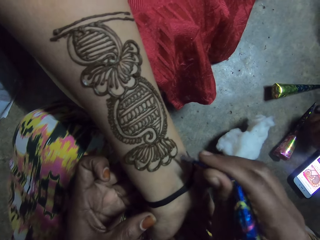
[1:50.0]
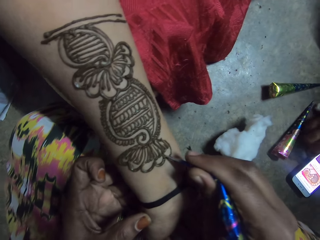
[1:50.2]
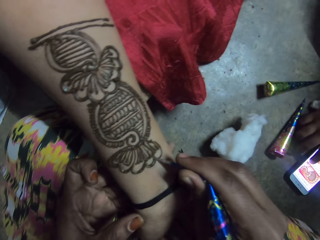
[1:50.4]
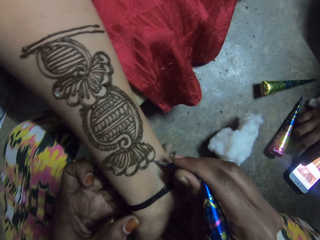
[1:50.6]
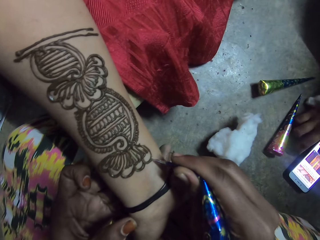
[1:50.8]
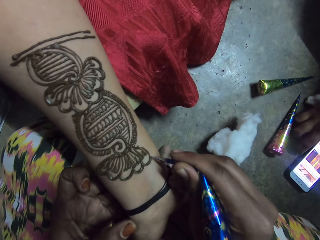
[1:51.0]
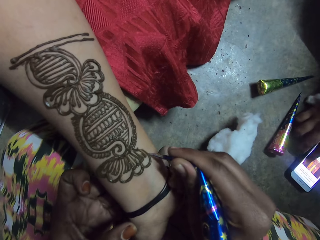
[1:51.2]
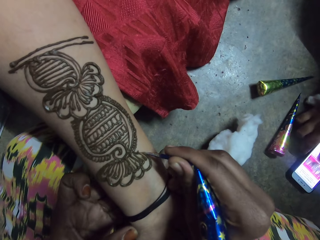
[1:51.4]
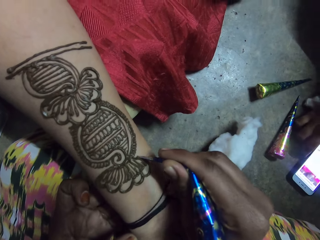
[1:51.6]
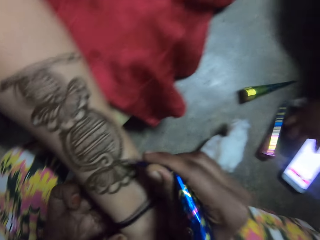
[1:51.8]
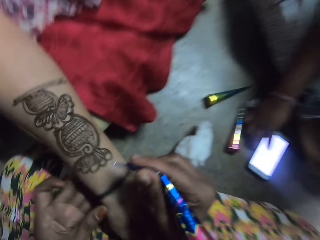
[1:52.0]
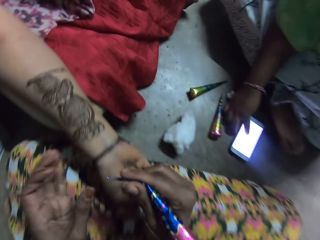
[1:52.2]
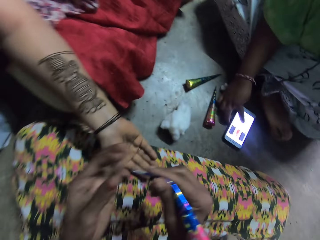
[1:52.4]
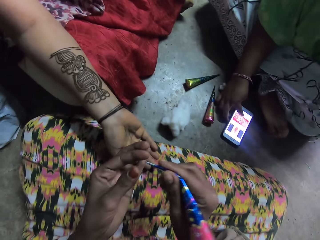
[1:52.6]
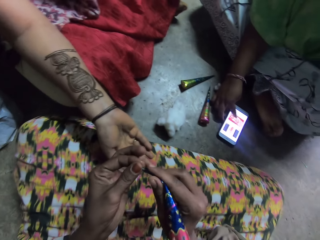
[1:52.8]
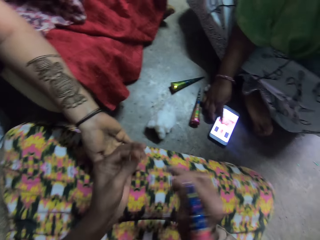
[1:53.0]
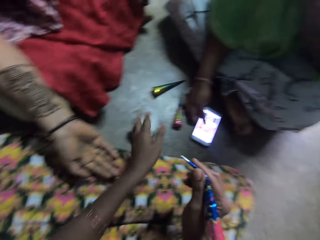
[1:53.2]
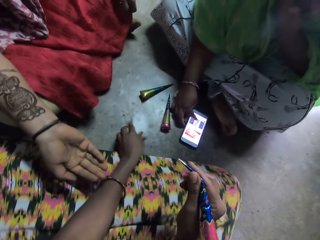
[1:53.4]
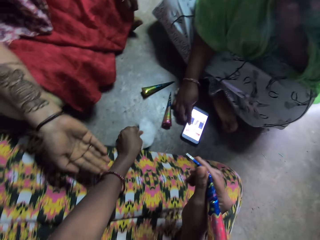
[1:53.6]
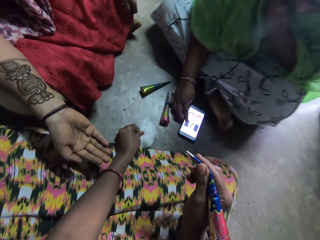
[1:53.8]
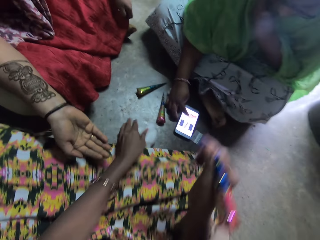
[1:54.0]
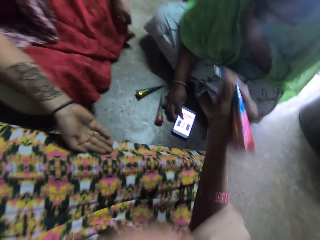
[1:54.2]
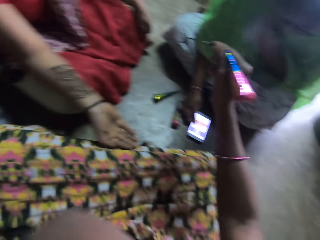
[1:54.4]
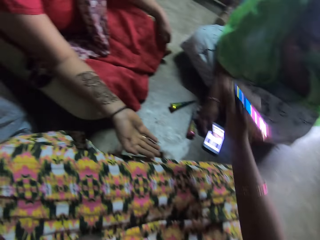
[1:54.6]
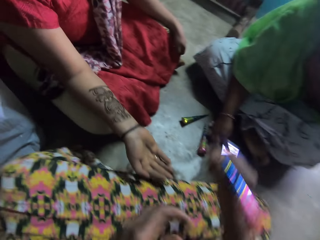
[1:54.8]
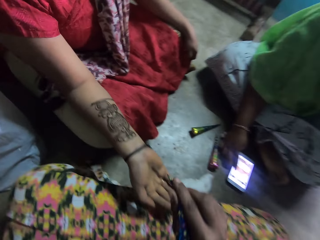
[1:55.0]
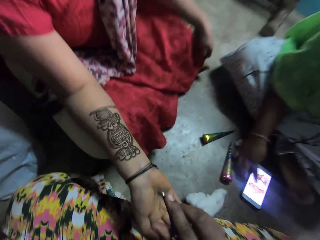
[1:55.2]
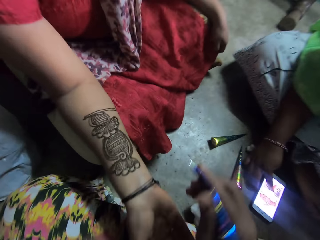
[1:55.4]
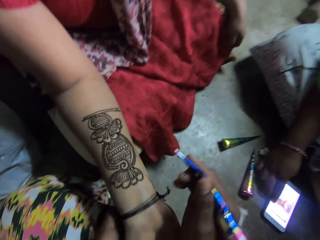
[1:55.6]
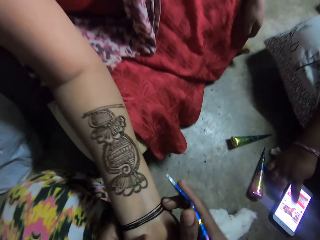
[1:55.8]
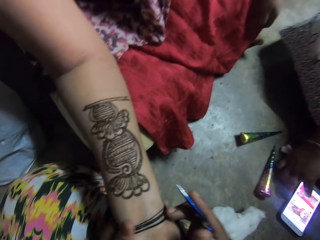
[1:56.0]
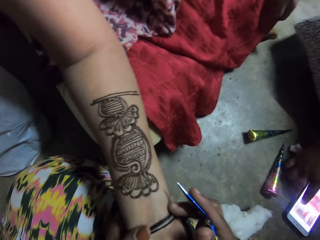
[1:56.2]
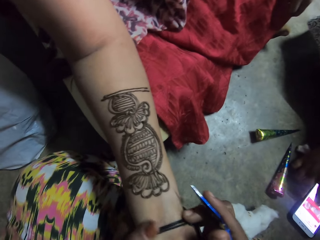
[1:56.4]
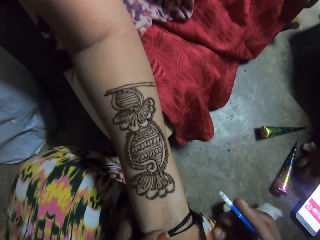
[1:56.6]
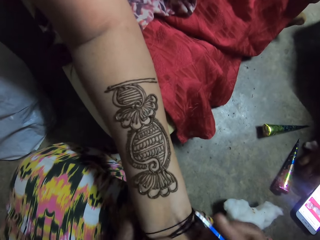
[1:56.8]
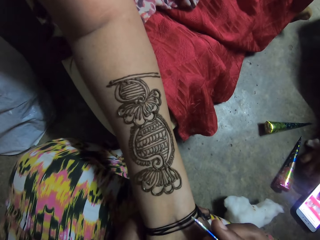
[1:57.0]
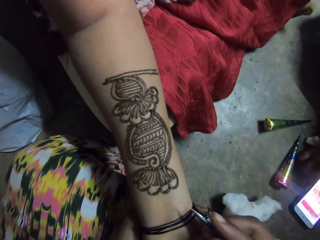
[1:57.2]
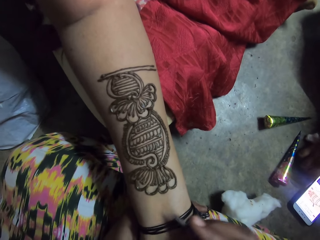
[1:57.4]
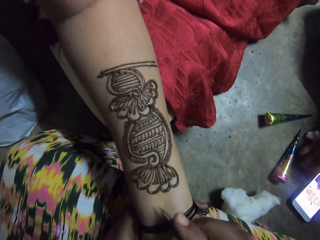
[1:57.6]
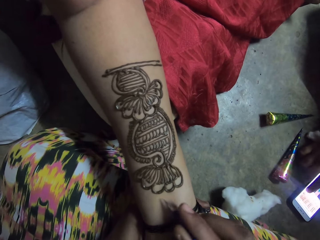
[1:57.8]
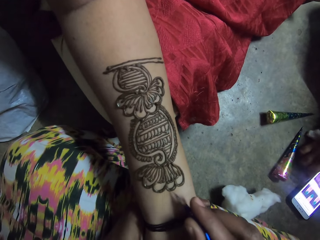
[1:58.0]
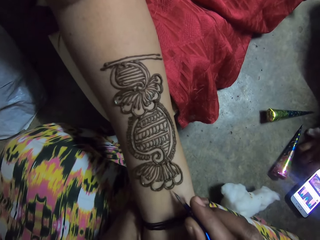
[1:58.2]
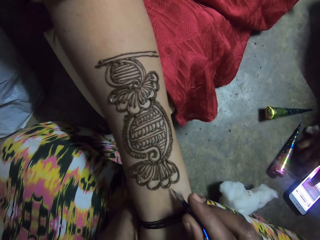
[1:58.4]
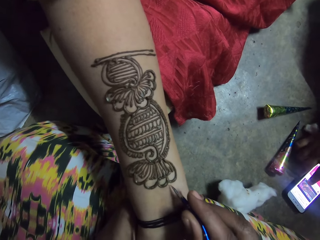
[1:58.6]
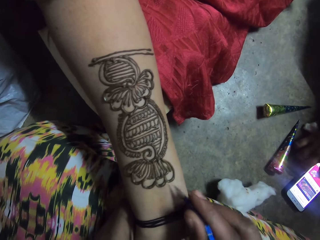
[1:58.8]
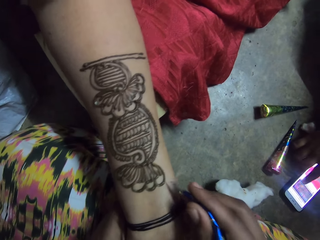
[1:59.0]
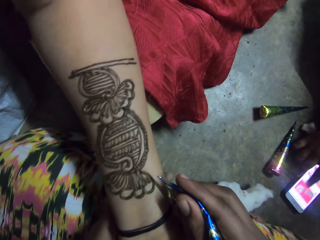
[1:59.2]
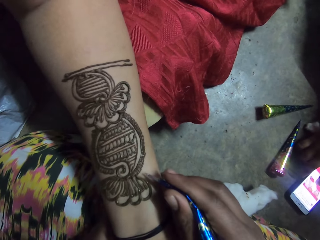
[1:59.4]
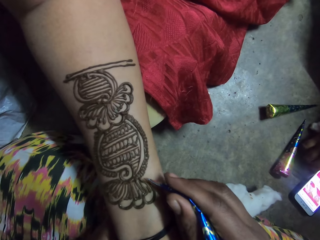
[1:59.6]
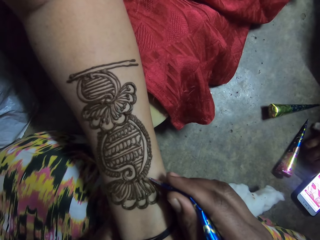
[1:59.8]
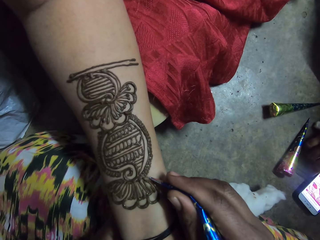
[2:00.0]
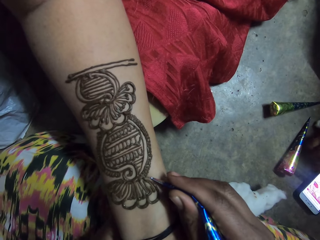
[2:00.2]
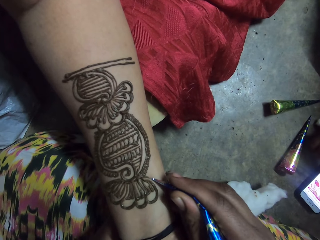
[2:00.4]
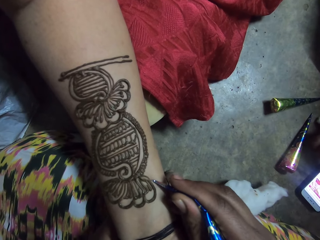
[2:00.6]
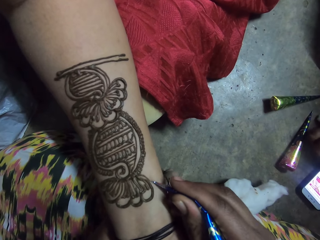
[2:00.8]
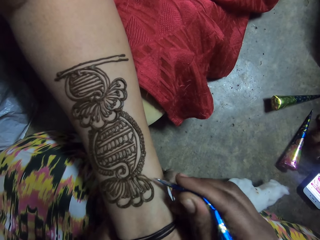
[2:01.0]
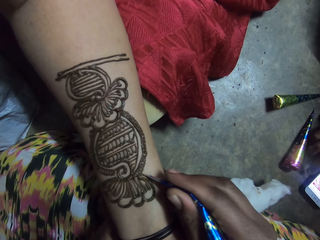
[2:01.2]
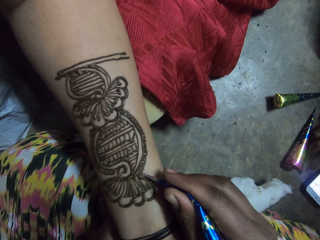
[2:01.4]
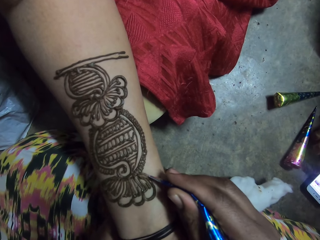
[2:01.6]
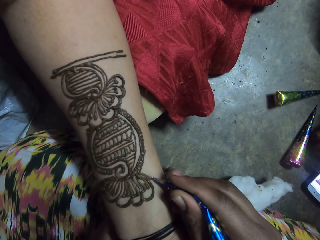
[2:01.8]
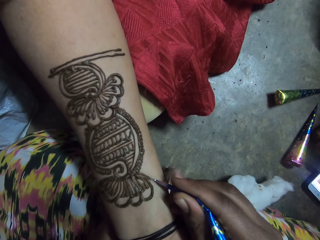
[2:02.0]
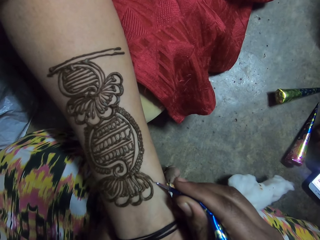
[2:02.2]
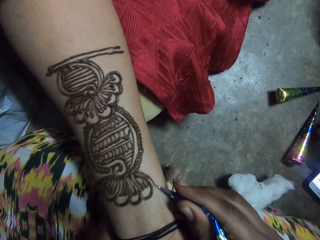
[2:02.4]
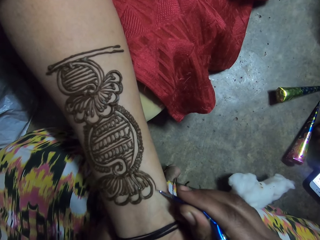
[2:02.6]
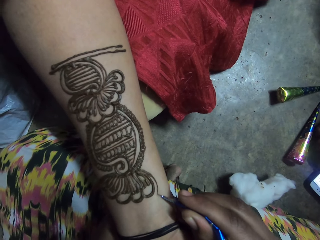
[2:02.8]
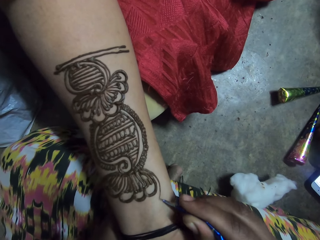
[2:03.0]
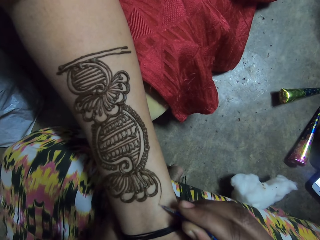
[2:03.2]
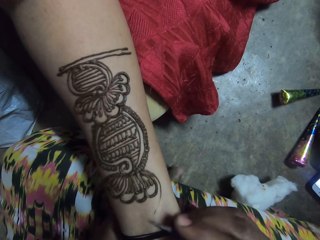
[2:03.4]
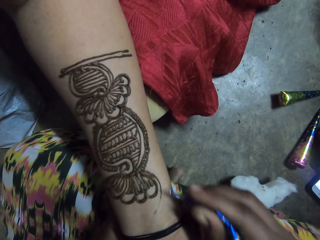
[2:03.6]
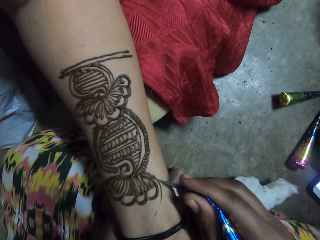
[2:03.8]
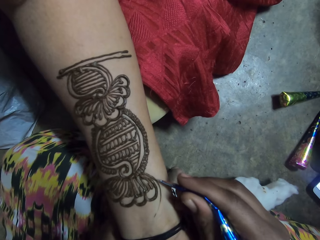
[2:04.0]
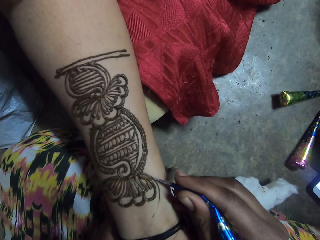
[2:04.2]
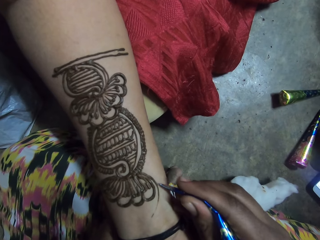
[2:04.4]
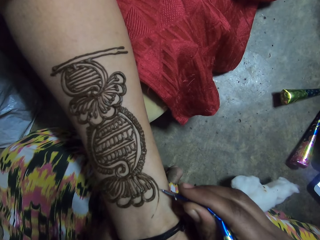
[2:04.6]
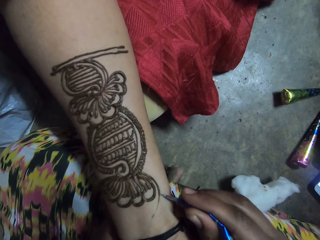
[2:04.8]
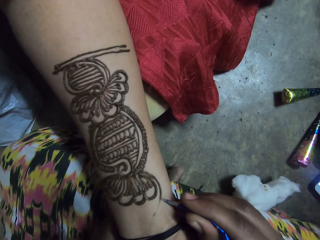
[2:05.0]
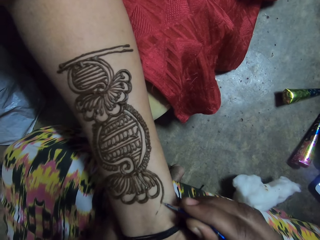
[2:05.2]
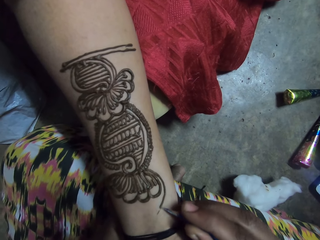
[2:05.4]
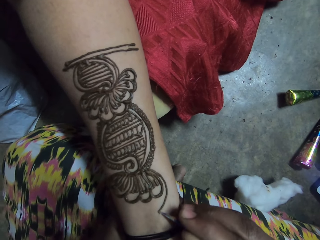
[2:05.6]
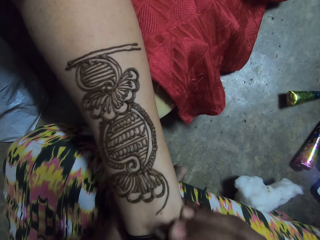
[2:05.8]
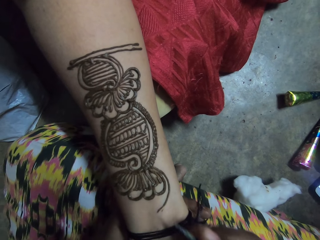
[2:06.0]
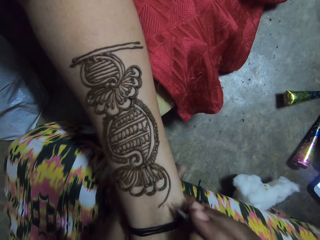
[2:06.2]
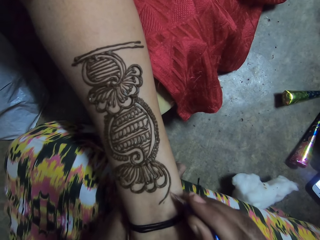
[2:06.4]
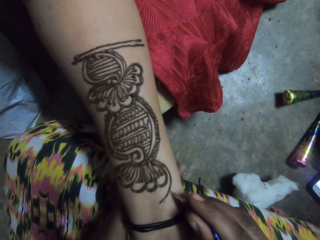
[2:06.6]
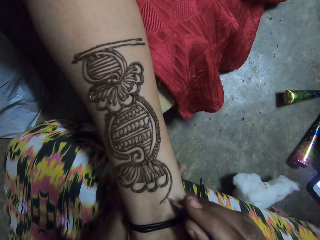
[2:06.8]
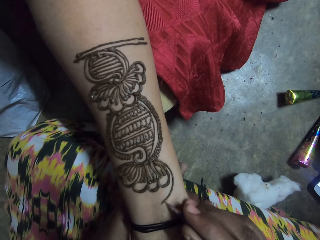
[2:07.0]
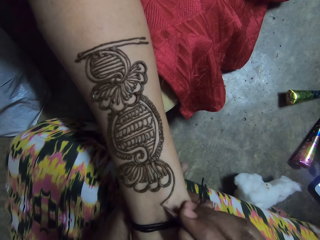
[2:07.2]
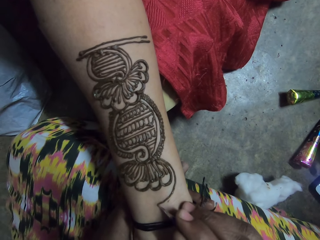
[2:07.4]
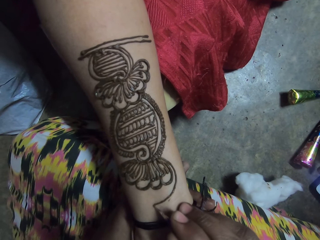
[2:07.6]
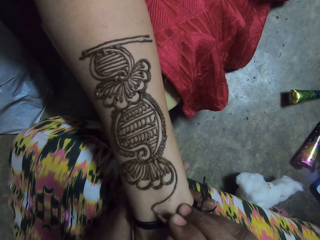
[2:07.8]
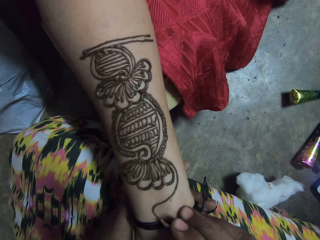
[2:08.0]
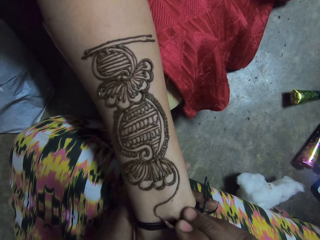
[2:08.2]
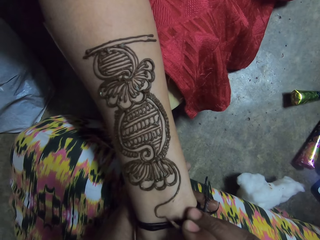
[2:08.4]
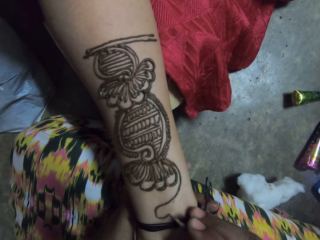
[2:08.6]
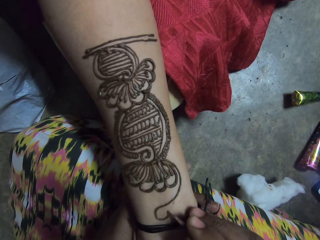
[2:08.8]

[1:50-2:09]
The camera wearer adjusts the tip of the henna cone in her right hand with her left hand. She holds the henna with hands. She wipes her left hand on a cotton wool on the ground. She interacts with a woman. She adjusts the sleeve of her cloth with her left hand. The woman operates a phone. The camera wearer holds another woman's right hand with her left hand. She applies the henna paste from the henna cone in her right hand on the other woman's right hand. She interacts with the first woman.

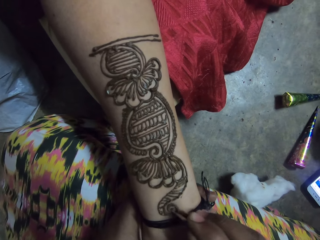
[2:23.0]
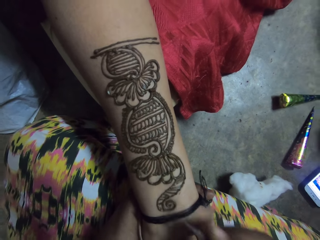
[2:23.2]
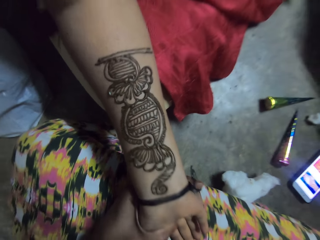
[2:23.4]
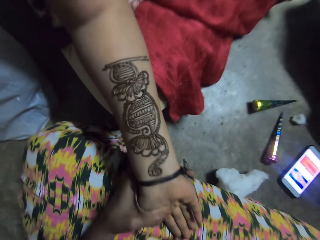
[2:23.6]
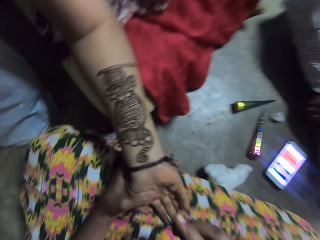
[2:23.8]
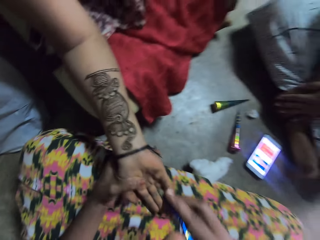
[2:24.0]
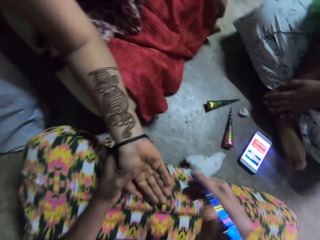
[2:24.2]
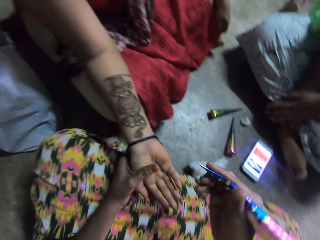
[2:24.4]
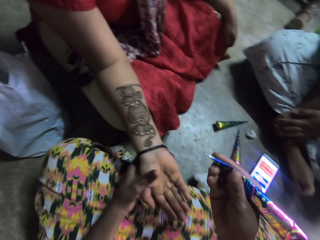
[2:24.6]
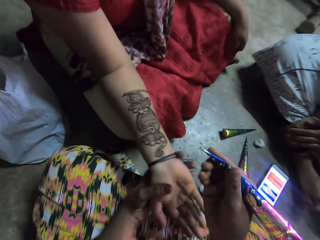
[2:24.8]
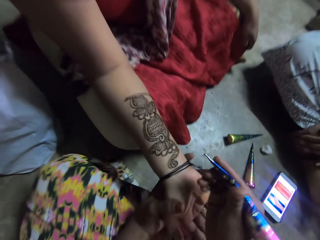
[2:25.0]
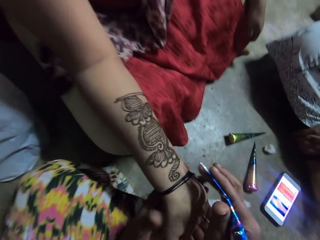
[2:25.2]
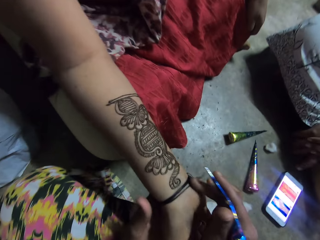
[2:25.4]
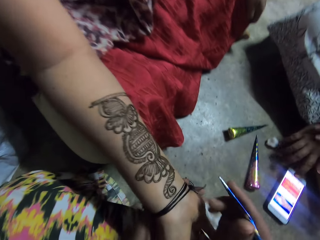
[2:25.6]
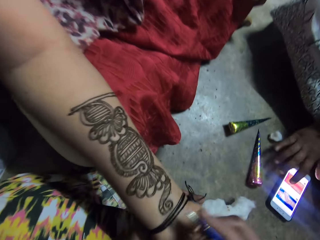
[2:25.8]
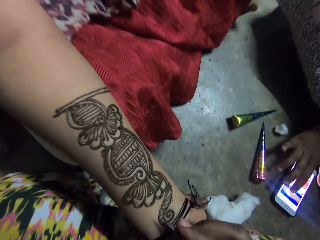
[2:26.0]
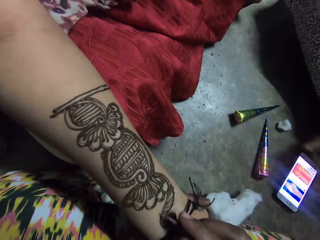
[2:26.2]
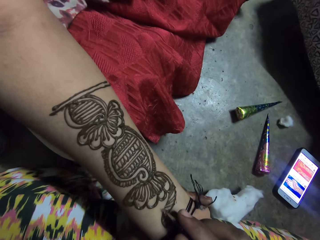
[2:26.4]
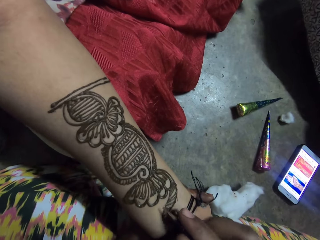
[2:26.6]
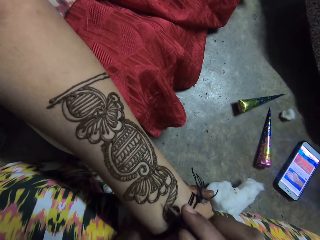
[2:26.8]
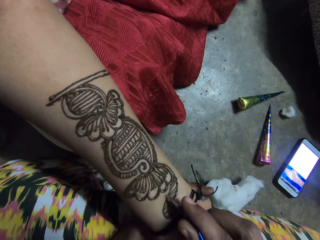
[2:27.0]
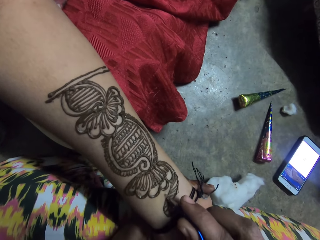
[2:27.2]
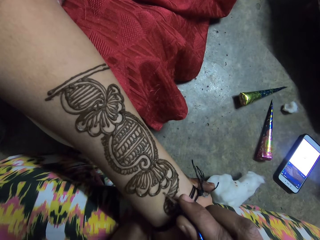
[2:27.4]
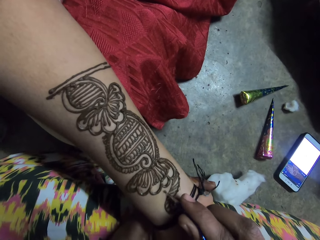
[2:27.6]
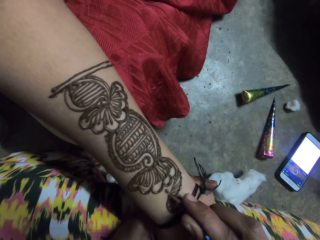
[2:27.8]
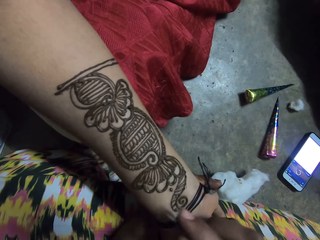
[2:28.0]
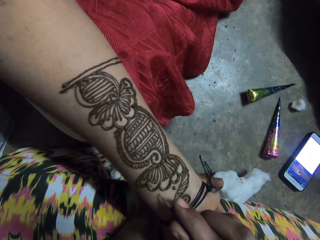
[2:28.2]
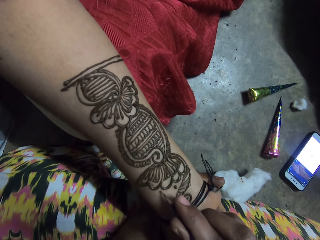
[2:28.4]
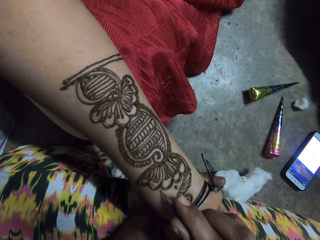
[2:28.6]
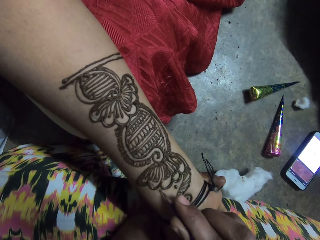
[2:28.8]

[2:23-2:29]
The camera wearer interacts with the woman. She applies the henna paste from the henna cone in her right hand on the woman's right hand.
